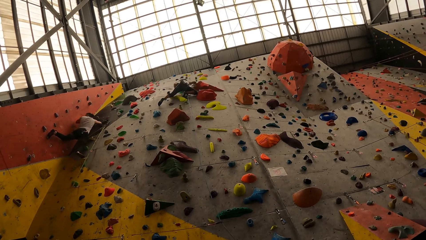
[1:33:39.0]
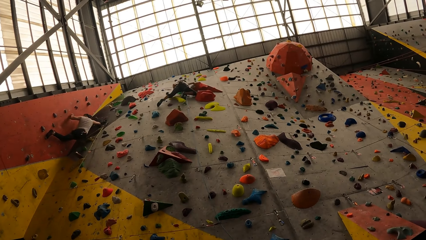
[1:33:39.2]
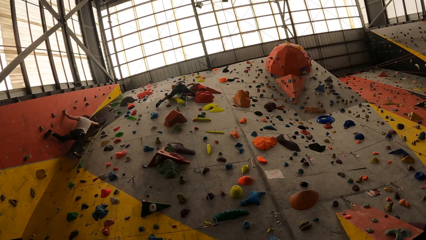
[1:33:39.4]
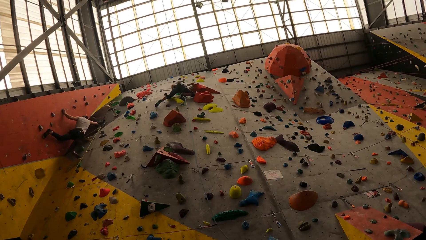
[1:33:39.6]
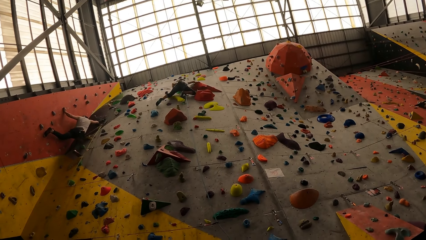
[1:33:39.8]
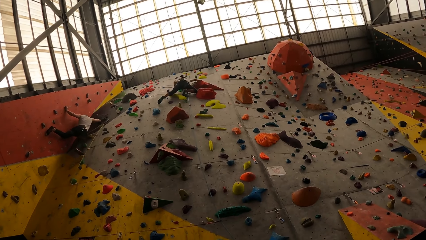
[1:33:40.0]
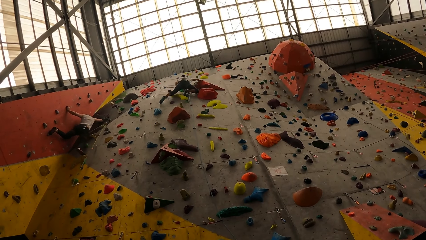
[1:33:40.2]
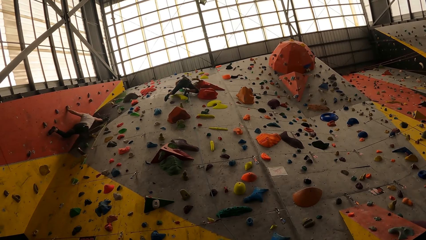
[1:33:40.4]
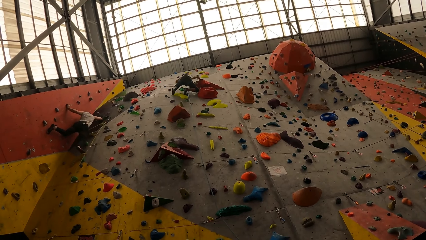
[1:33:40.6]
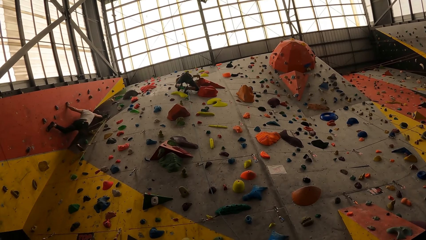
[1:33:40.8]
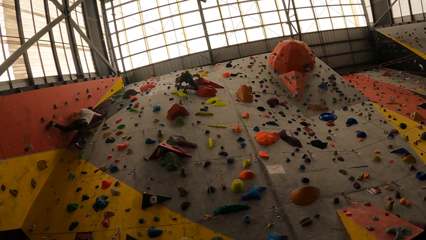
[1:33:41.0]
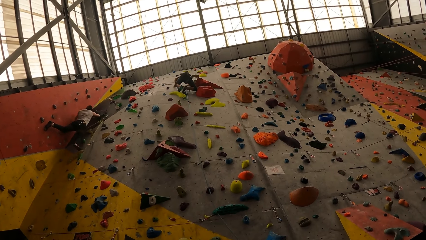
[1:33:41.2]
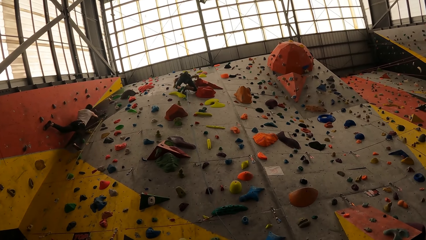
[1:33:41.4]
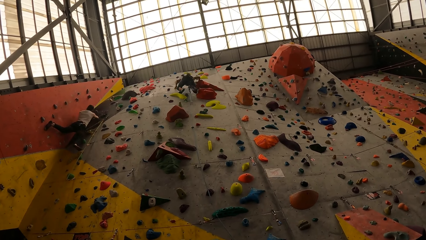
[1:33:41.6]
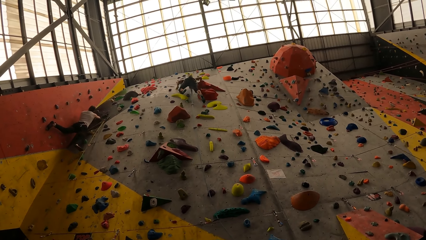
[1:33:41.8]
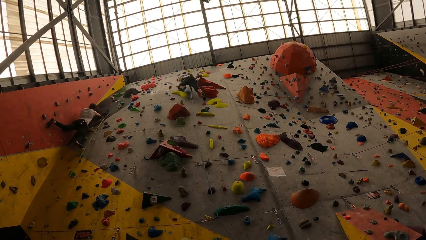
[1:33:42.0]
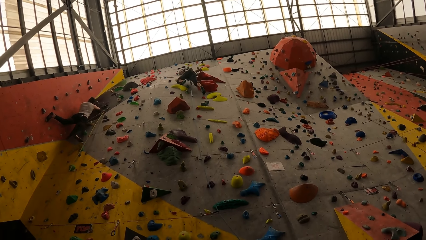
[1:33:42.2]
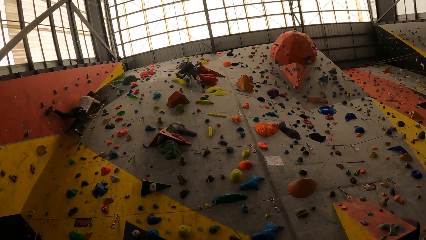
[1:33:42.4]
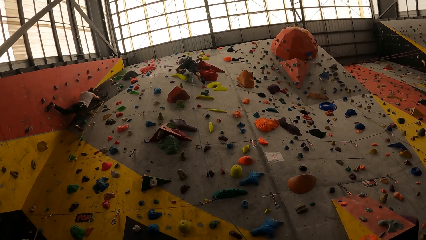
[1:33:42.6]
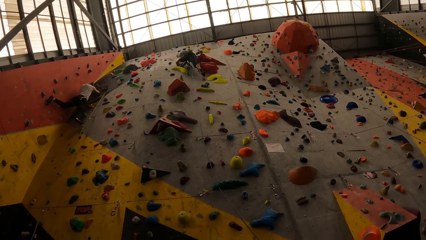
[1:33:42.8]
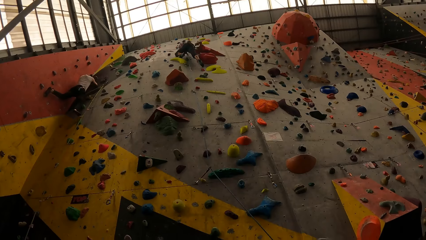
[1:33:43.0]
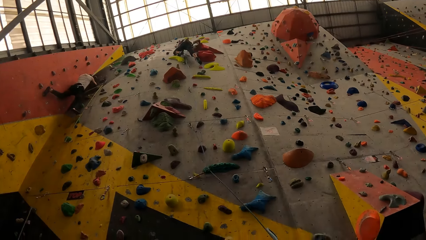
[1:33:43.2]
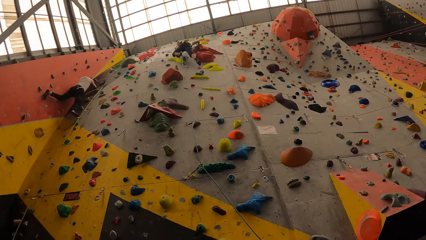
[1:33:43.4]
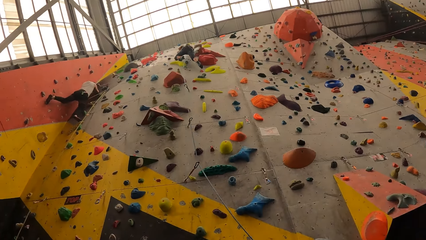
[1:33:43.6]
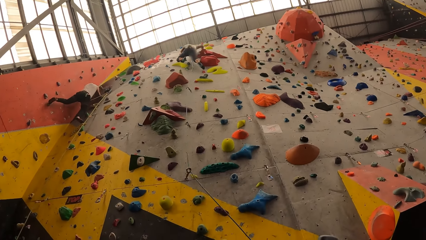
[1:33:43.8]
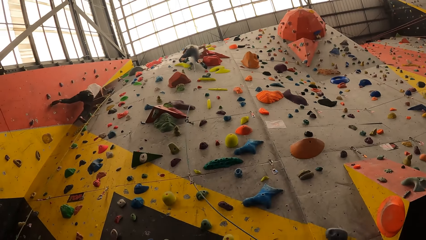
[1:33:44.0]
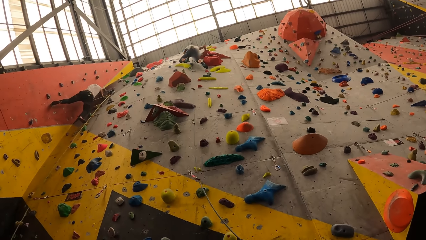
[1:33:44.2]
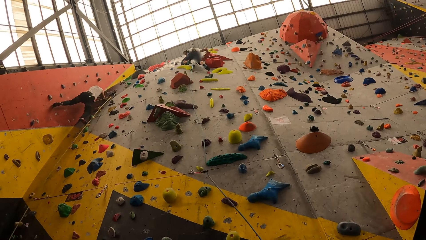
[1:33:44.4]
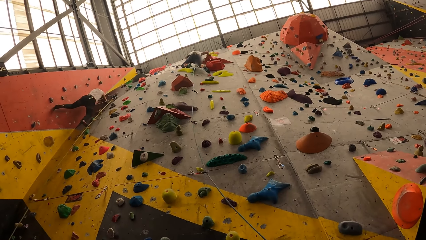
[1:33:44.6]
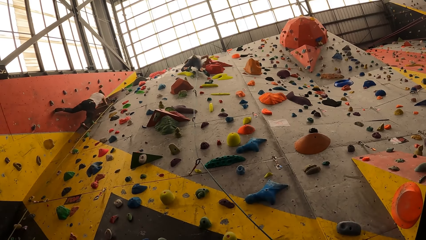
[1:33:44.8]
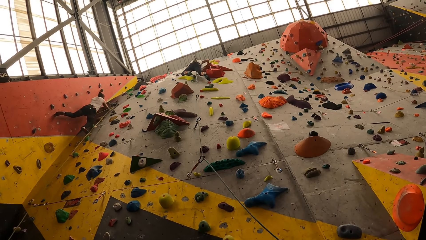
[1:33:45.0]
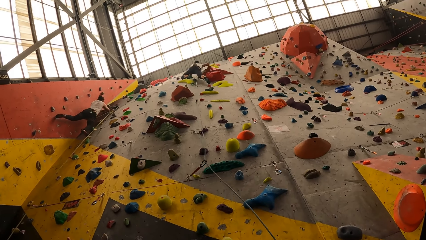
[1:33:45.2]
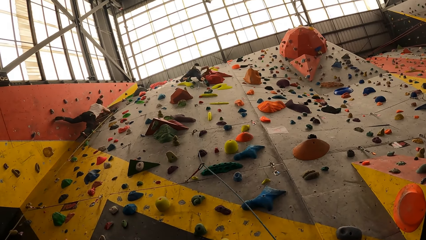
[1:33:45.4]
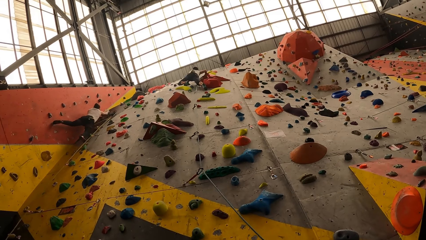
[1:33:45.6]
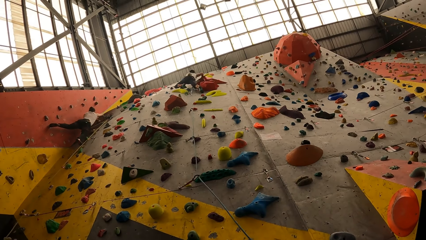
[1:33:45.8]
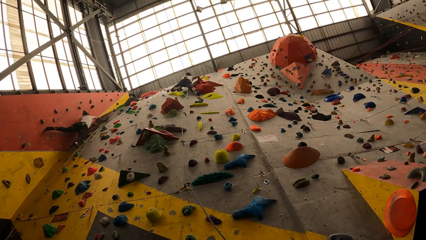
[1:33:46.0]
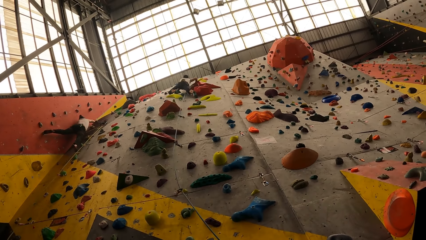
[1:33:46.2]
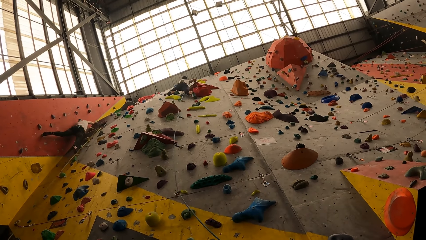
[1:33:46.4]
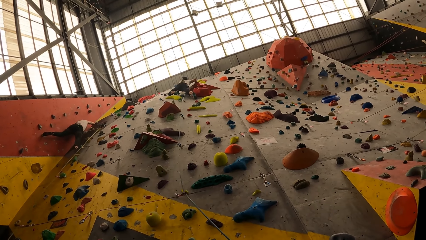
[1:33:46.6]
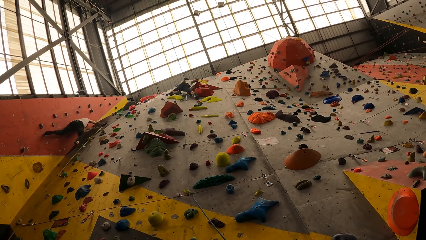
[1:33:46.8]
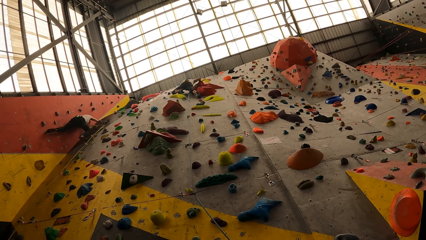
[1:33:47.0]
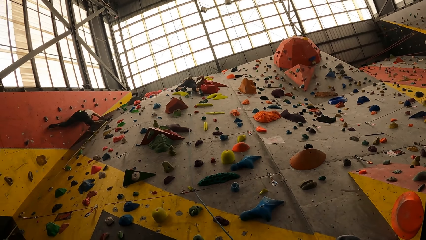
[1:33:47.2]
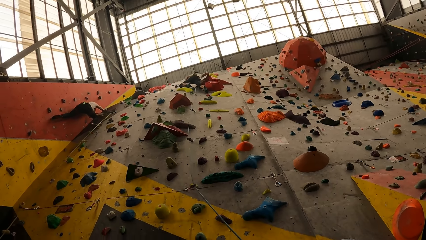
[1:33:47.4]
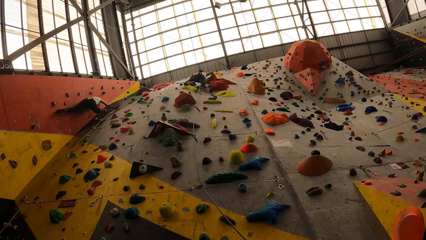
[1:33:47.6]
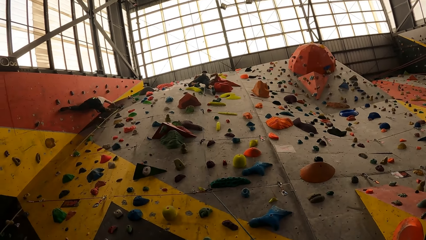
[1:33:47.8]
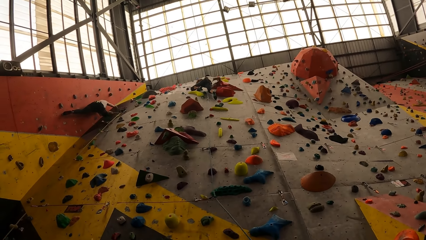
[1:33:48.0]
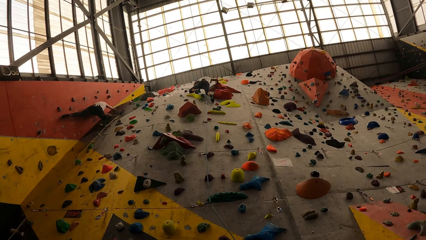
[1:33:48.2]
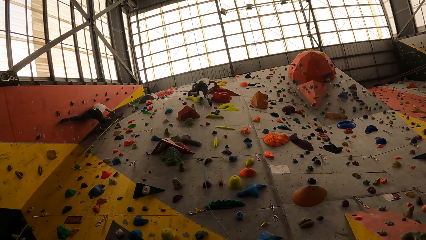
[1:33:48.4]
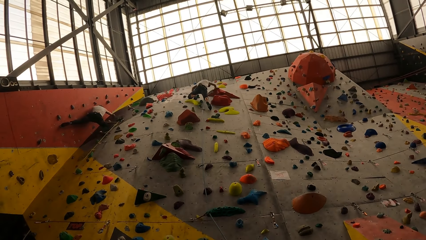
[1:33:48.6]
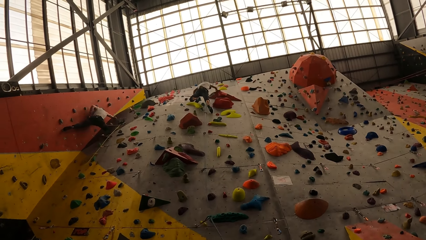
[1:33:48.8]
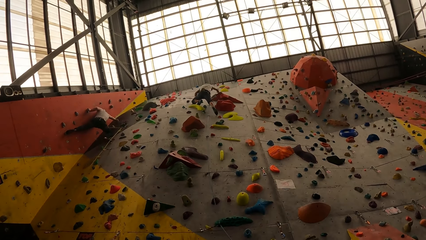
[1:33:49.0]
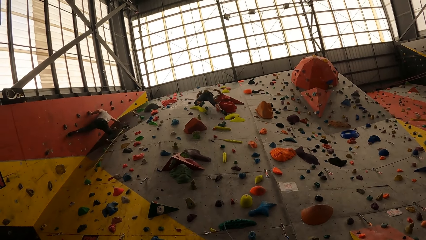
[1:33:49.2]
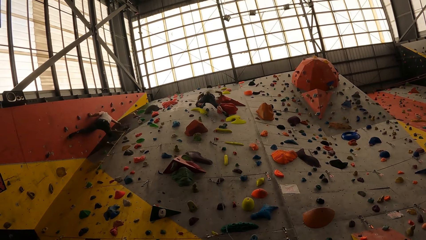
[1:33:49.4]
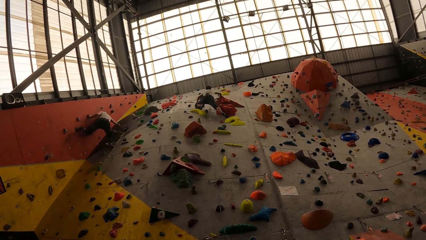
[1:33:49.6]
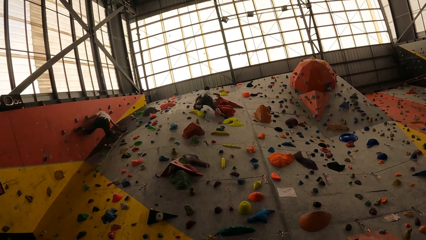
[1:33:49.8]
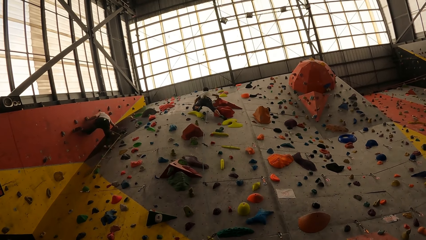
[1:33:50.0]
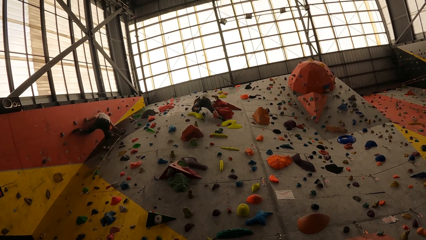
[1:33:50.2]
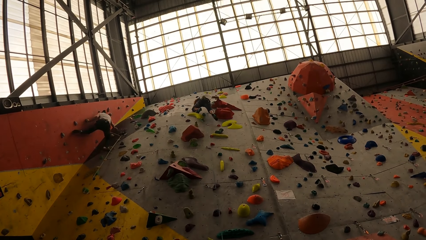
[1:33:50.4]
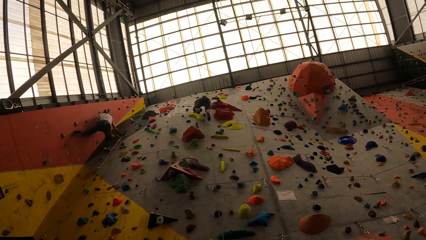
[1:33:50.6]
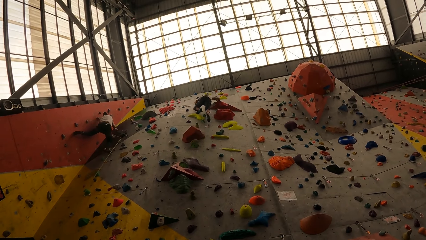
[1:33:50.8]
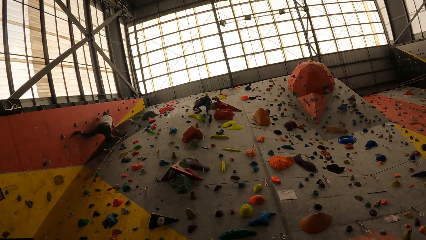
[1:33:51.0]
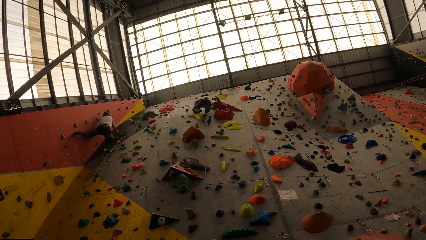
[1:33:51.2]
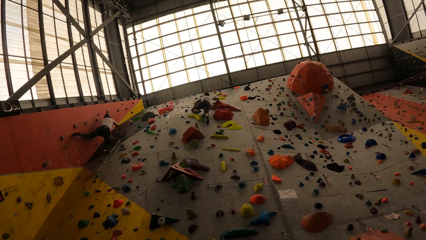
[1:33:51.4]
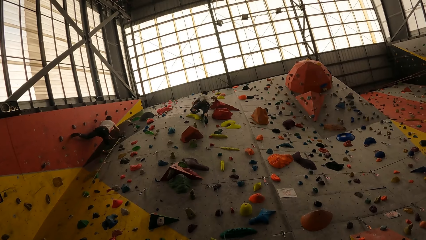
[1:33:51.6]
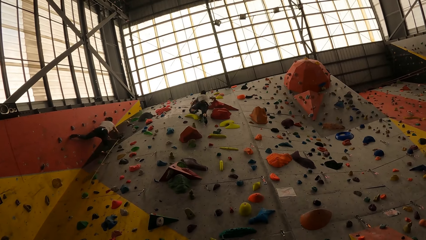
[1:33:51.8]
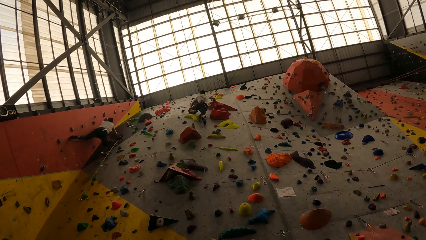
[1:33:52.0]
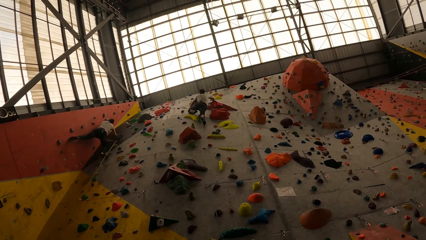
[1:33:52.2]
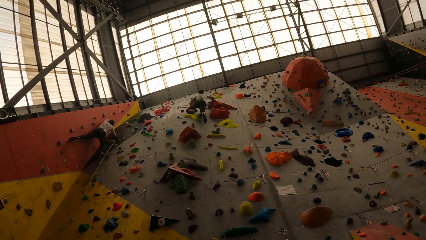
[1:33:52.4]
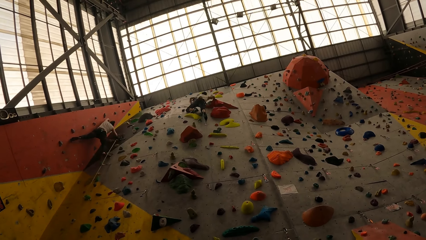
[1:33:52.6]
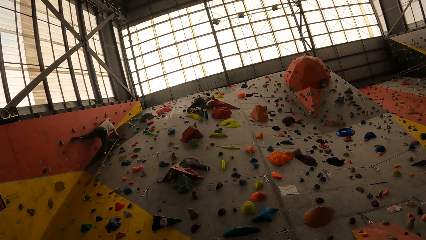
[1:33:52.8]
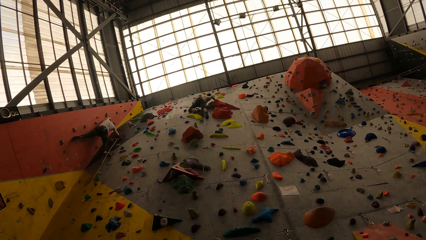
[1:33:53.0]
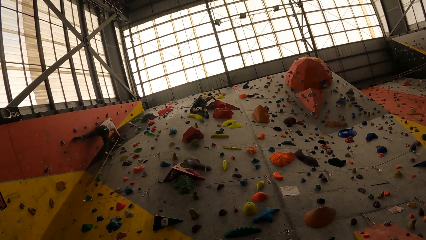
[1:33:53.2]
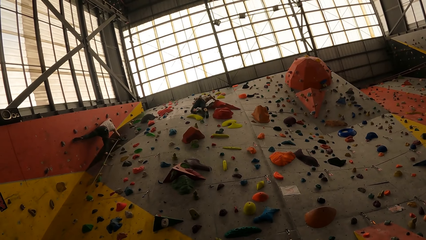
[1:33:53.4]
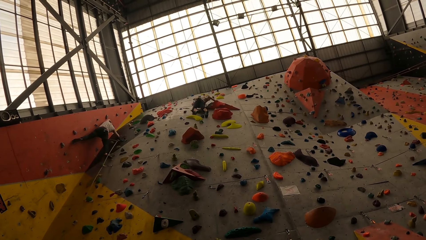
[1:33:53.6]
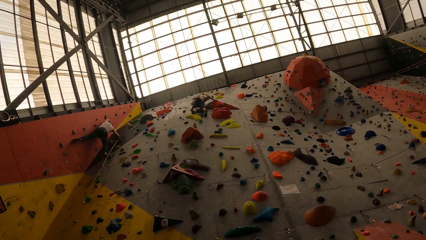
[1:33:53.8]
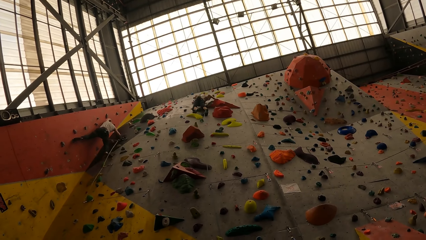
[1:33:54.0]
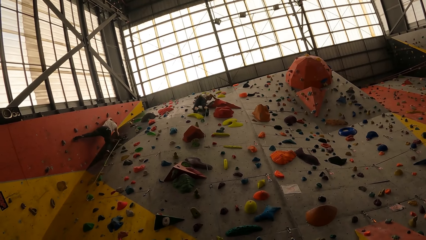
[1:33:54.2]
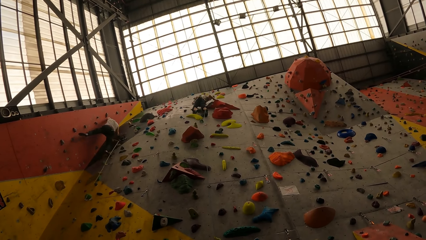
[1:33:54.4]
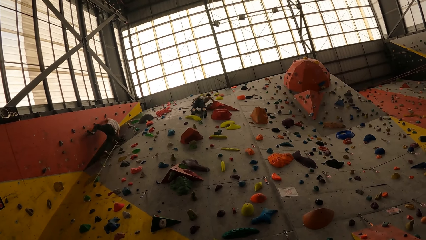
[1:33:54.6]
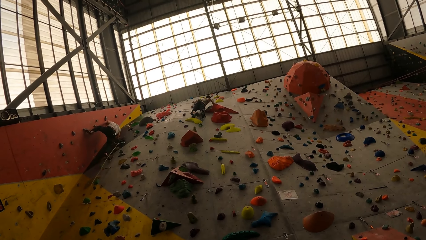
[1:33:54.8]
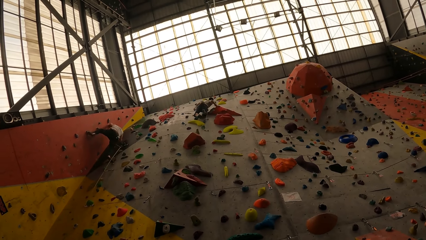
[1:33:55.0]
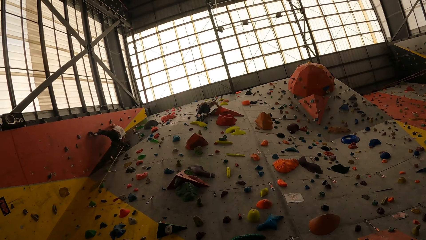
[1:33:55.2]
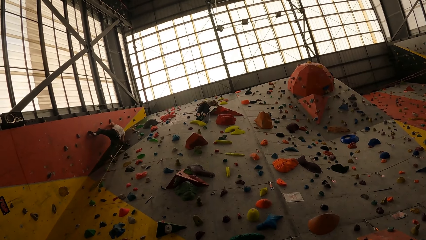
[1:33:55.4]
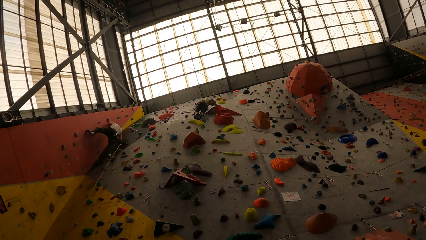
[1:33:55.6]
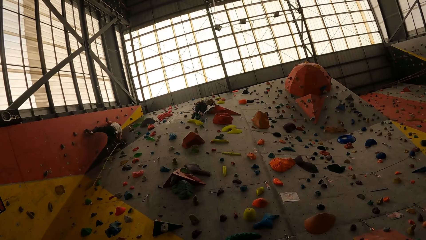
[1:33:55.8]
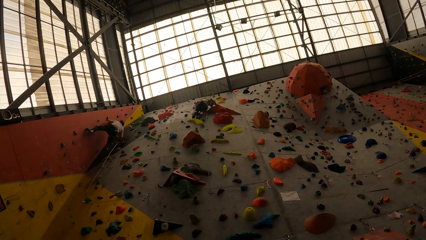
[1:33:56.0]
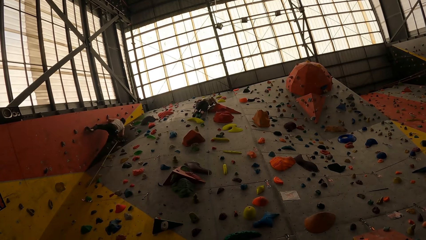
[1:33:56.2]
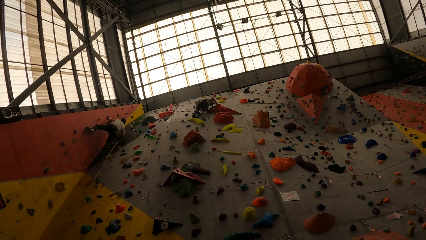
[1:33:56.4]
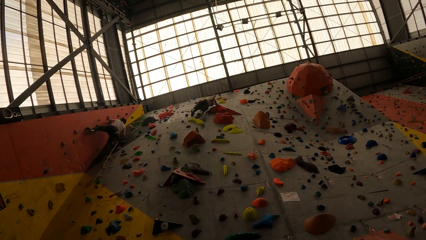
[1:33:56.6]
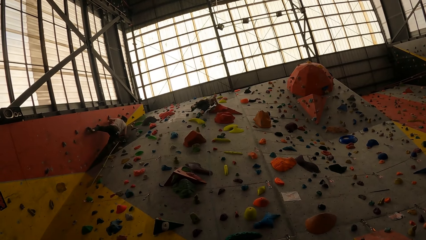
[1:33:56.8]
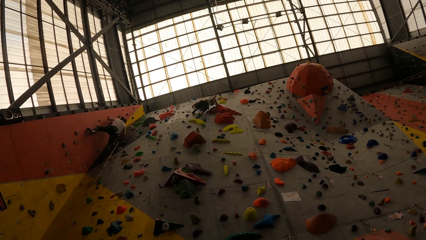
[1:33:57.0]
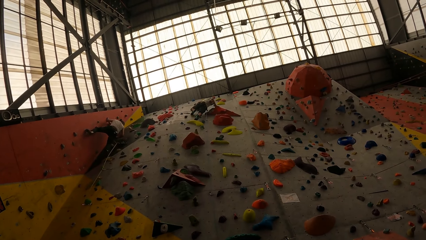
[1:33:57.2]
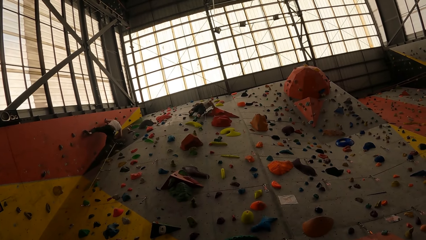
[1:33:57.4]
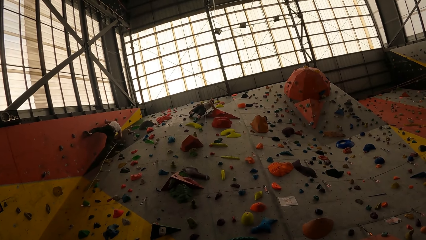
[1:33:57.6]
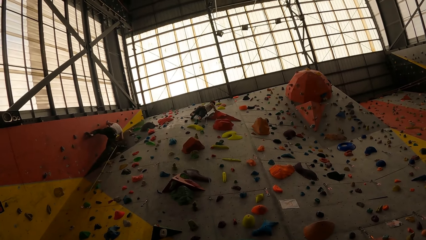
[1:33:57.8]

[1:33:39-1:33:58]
The camera wearer looks at a man. A person climbs the wall. The man climbs a rock climbing game. Another person climbs the wall.
